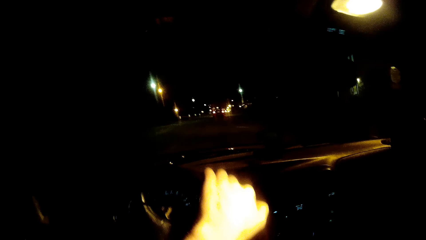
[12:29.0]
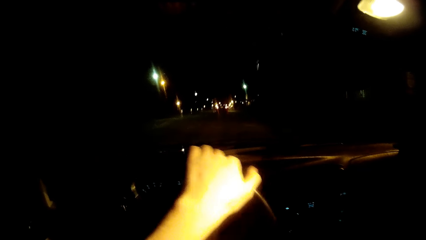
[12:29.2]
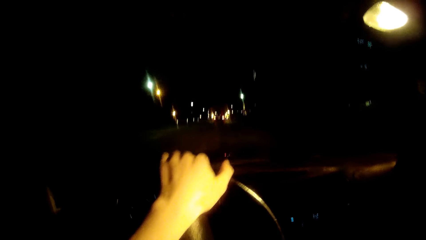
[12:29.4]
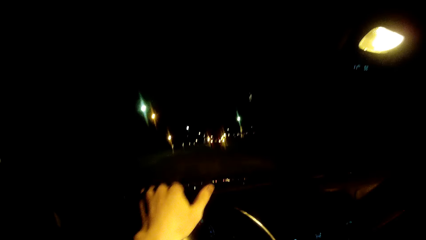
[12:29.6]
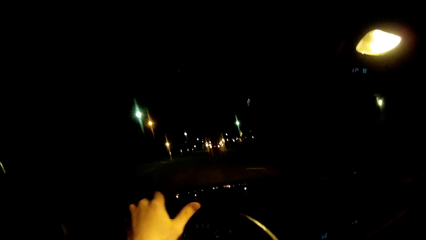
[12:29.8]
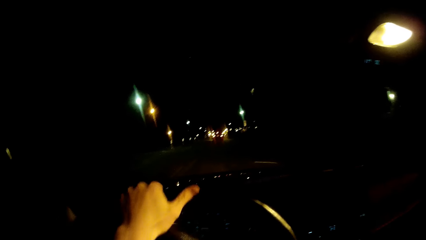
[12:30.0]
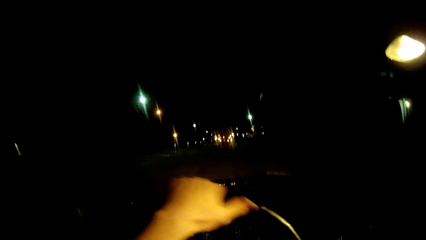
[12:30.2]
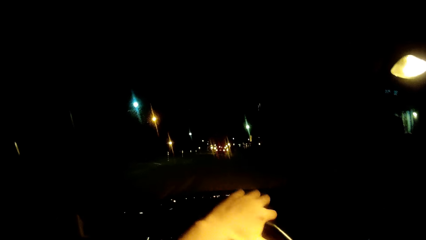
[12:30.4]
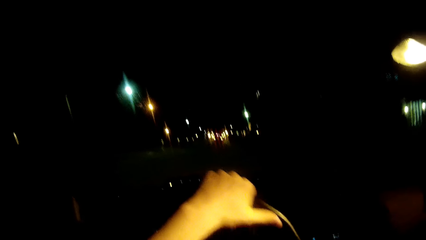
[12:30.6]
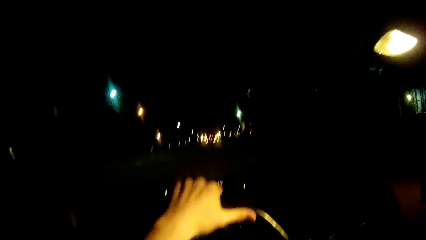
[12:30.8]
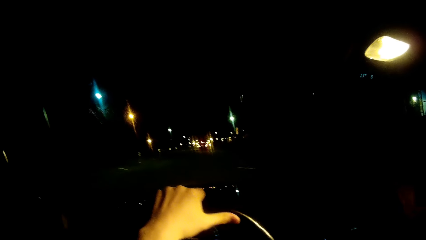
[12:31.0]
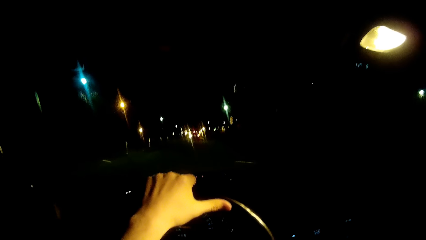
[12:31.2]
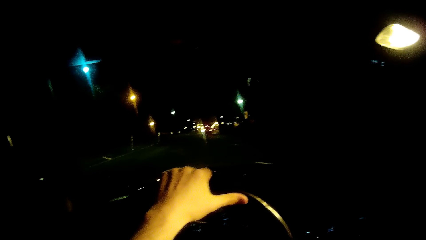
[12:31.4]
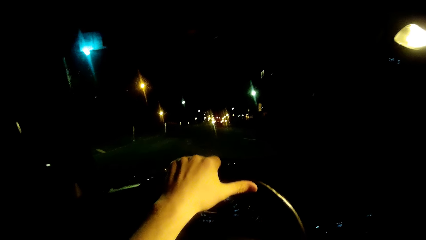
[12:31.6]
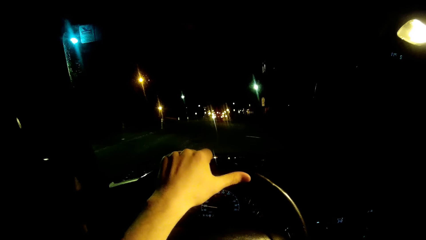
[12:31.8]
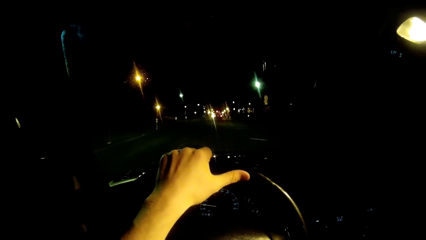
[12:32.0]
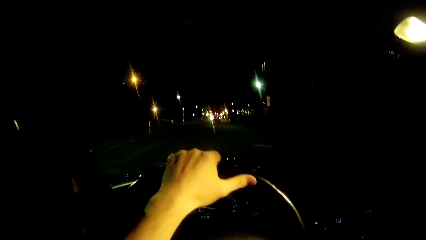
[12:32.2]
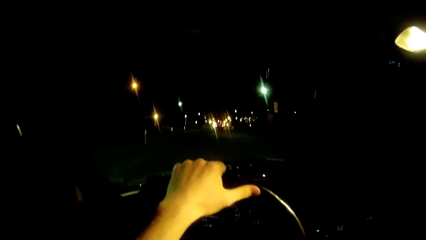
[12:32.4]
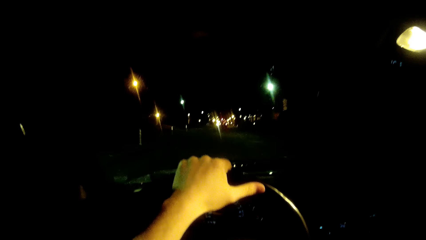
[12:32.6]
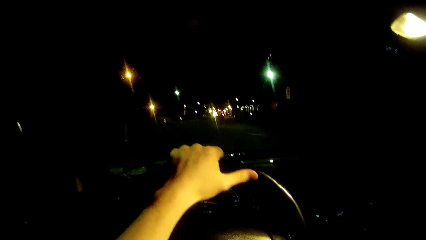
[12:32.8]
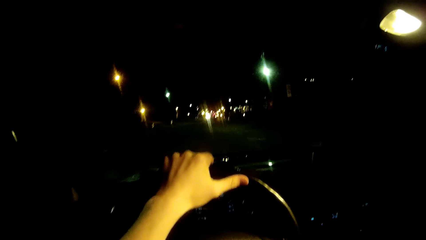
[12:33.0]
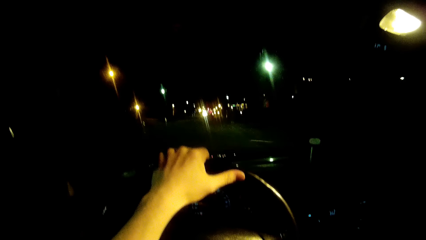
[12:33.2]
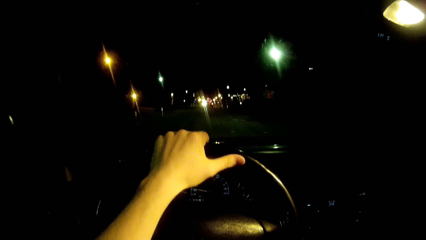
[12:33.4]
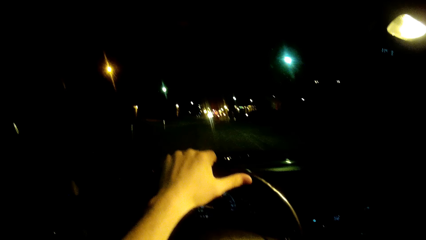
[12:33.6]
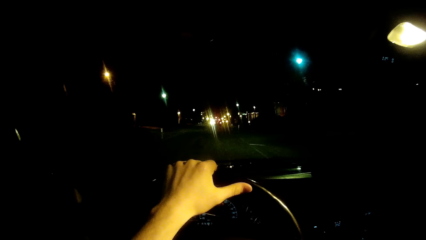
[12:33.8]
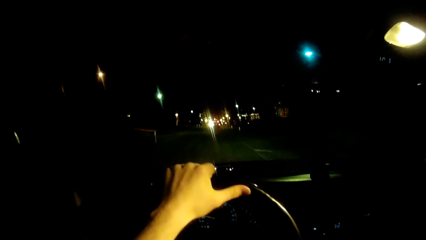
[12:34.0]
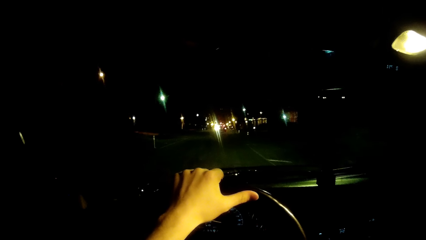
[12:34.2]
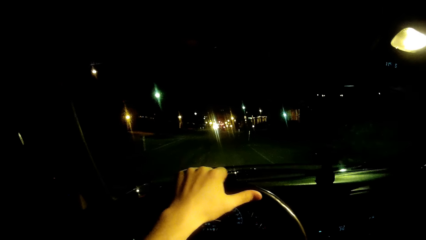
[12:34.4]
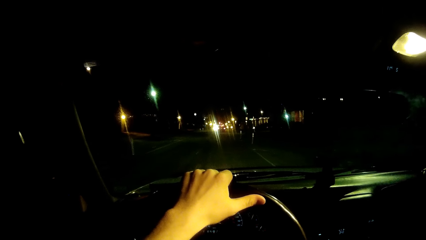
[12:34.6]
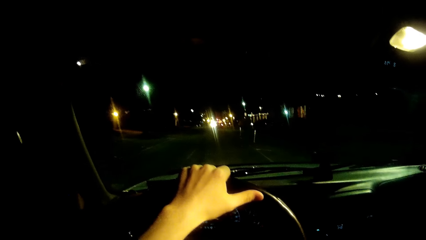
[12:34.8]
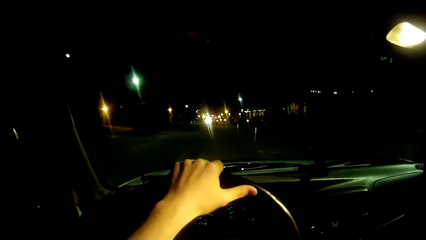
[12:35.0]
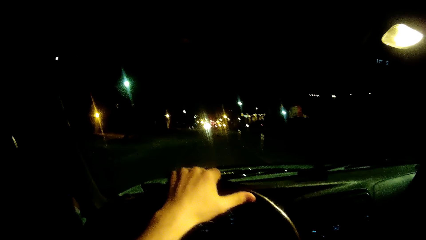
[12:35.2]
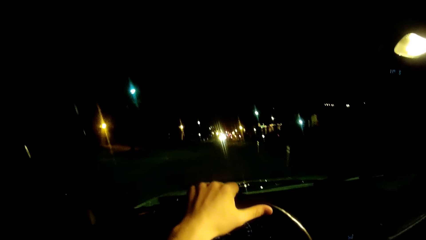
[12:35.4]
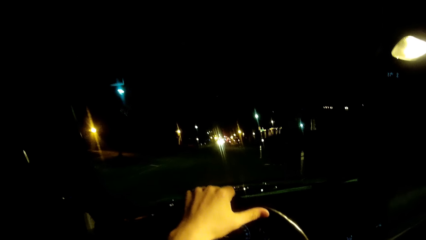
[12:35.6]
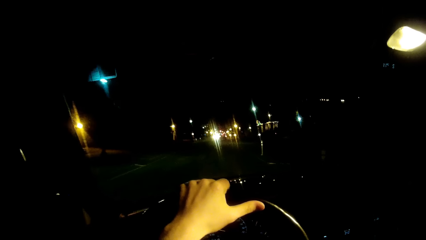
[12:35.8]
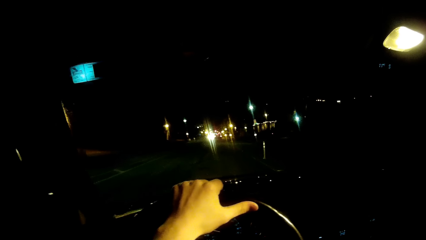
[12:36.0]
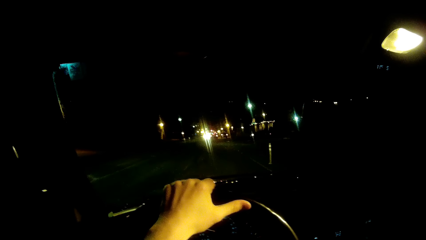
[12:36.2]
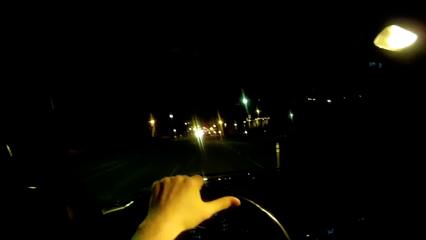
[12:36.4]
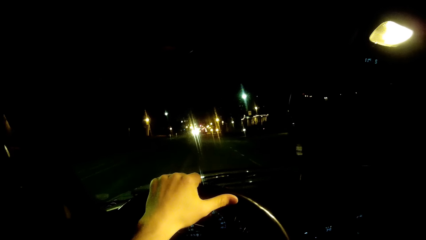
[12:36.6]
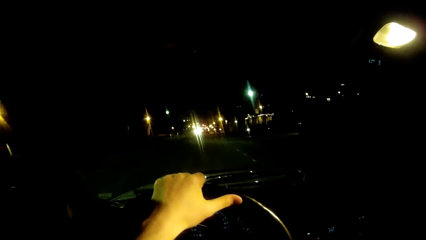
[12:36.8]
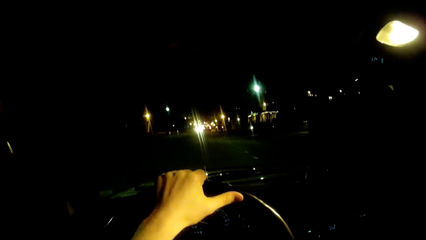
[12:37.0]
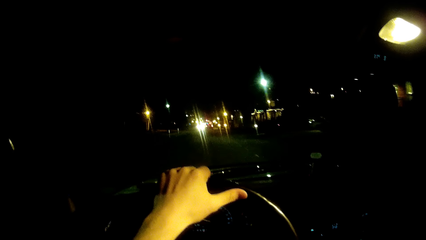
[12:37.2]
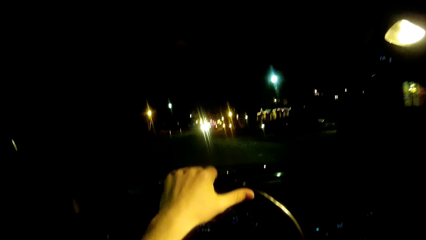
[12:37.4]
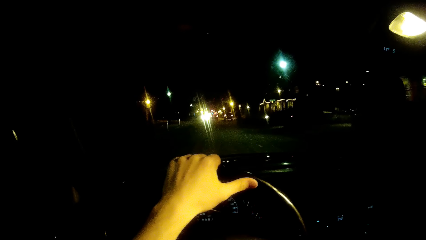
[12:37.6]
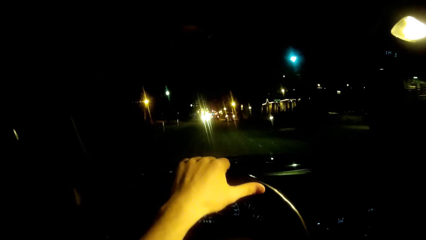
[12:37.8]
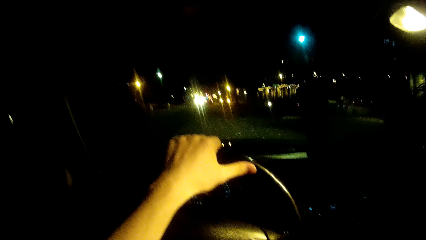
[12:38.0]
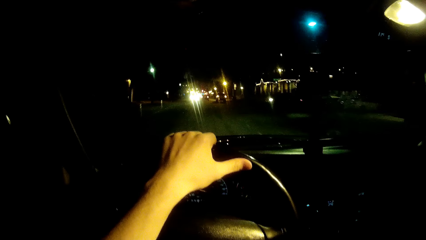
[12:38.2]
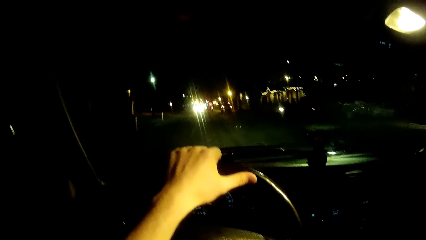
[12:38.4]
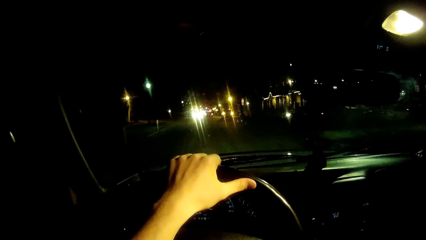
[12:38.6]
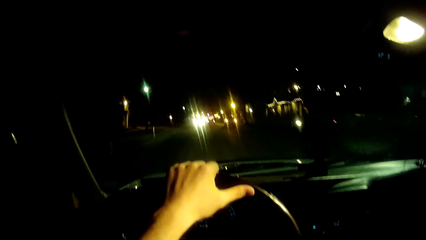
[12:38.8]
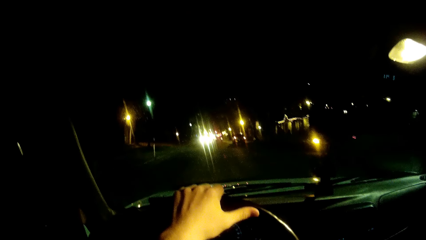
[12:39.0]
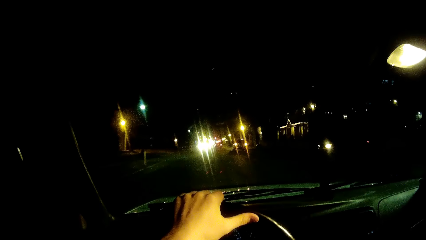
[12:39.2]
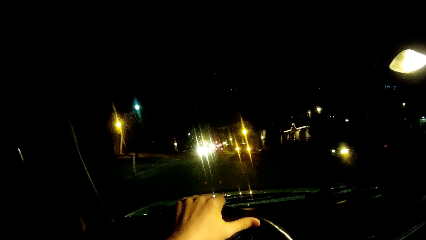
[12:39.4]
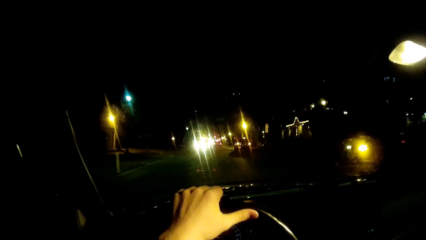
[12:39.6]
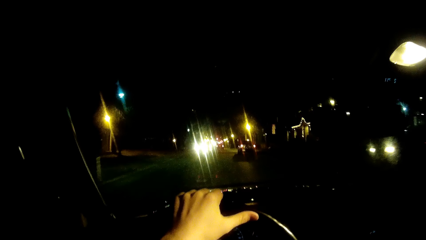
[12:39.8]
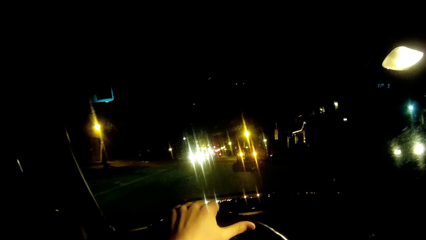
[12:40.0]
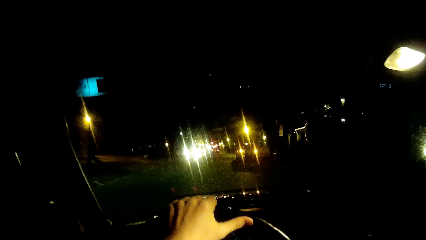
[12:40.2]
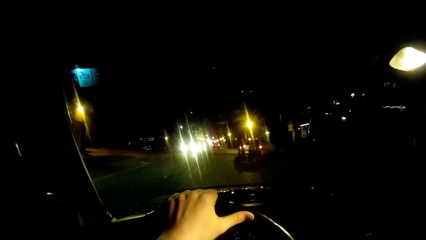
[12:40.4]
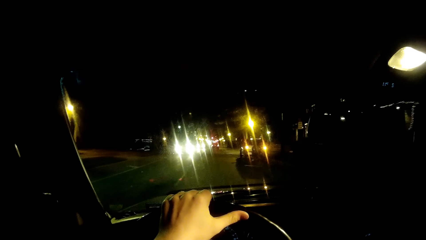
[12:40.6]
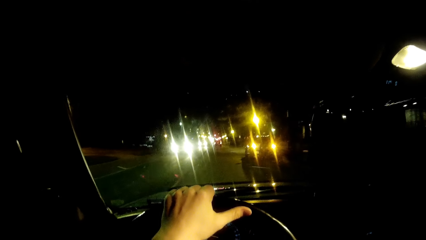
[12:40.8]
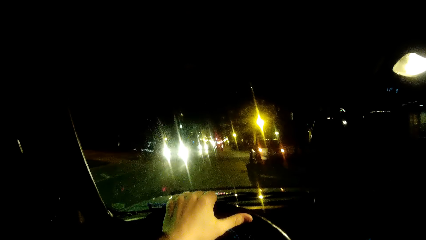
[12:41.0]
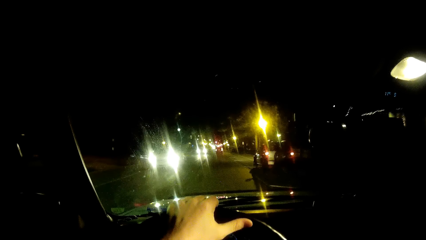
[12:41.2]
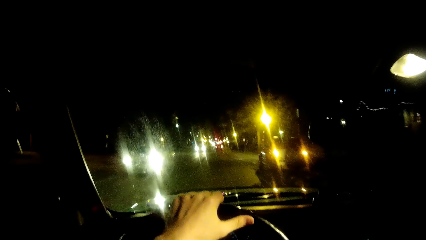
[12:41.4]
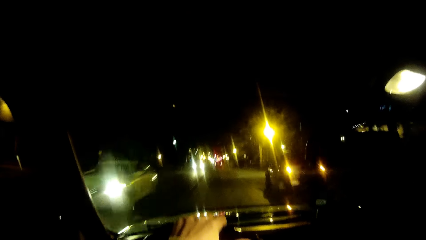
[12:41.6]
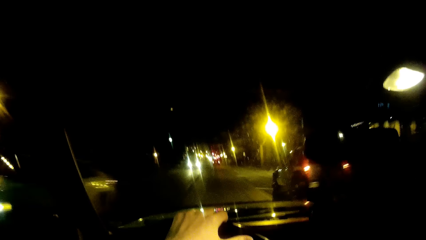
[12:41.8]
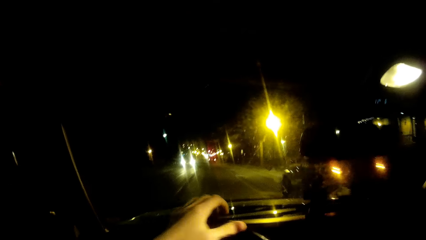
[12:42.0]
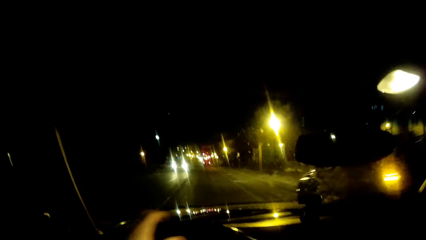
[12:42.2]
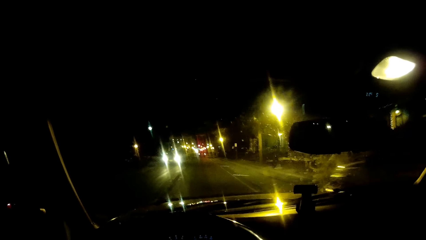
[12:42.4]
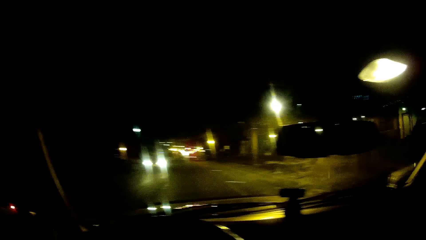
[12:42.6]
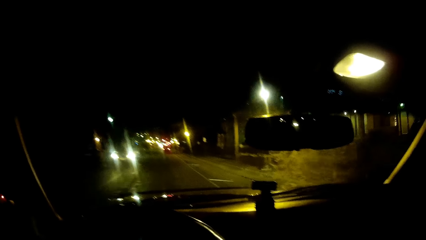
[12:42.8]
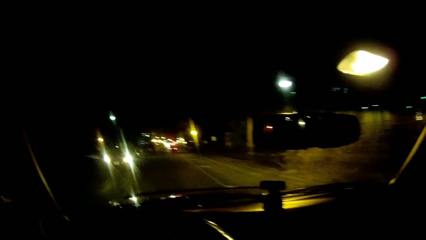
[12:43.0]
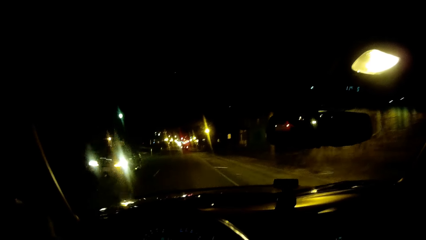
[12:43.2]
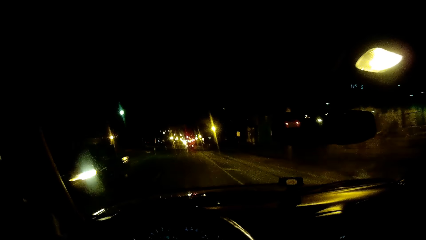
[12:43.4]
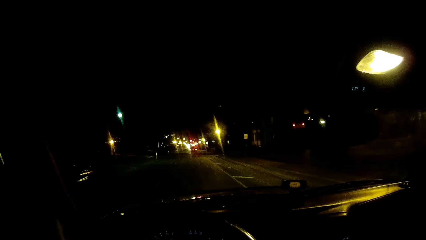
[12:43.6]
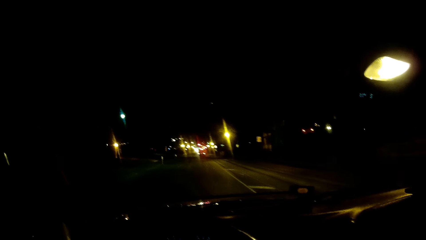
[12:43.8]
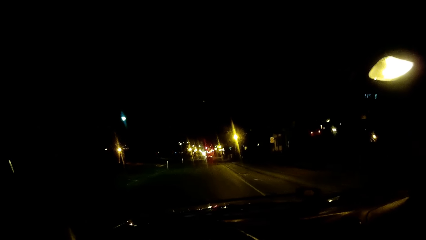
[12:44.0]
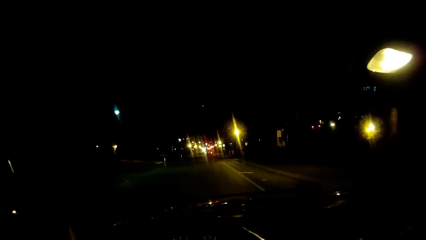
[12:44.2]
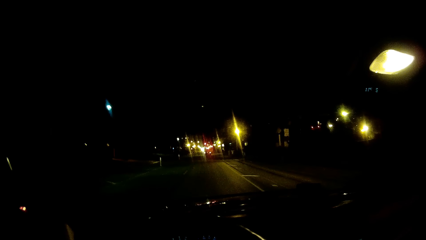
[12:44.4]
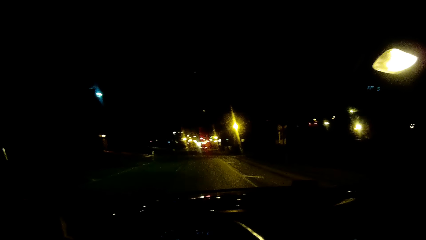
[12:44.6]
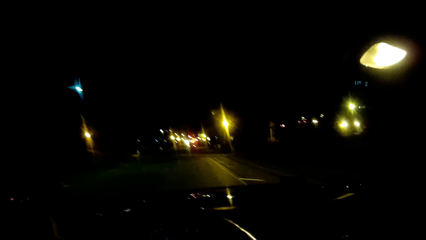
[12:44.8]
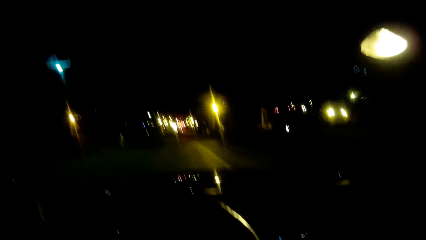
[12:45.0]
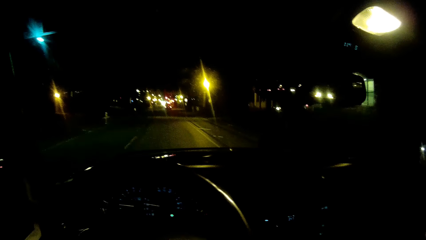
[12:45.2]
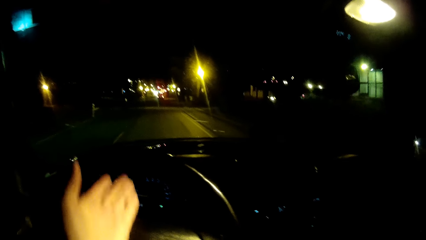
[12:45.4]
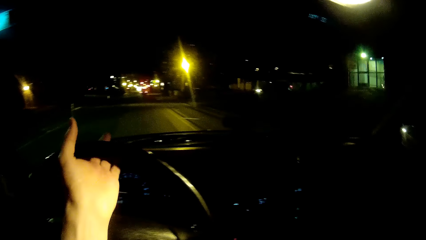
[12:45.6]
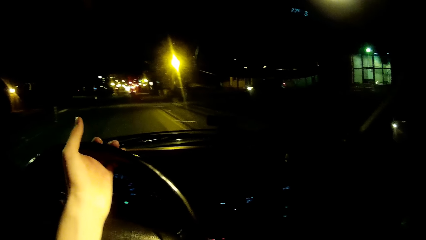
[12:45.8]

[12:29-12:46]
The camera wearer holds the steering with his left hand. He drives the car along the road. Another car drives past the camera wearer in the opposite direction. Another car drives past the camera wearer in the opposite direction again.
